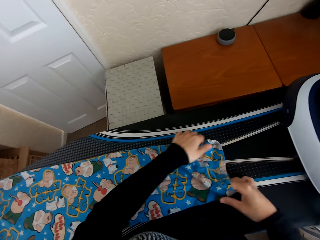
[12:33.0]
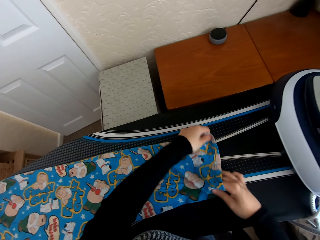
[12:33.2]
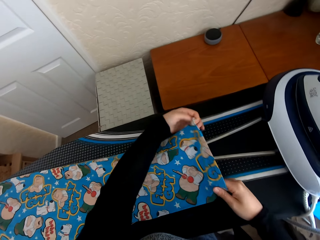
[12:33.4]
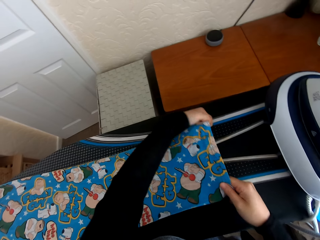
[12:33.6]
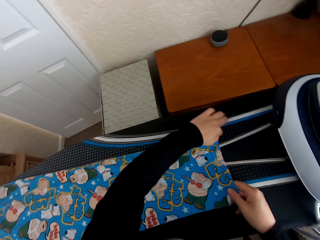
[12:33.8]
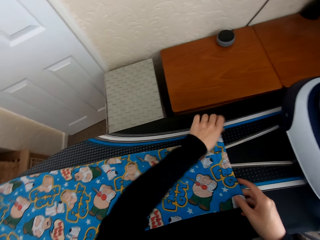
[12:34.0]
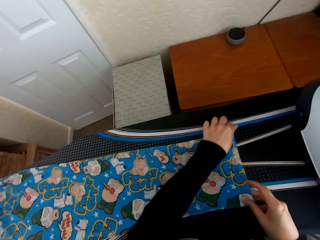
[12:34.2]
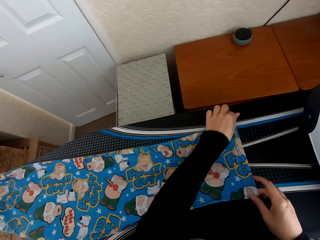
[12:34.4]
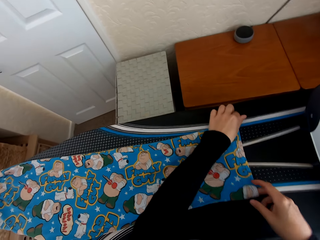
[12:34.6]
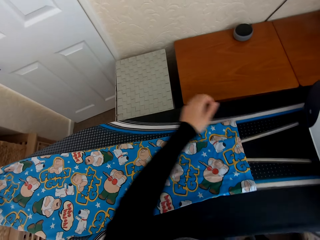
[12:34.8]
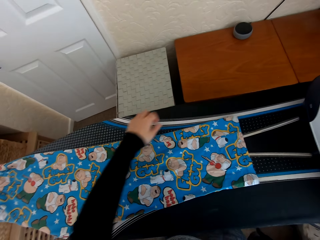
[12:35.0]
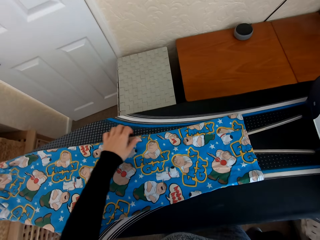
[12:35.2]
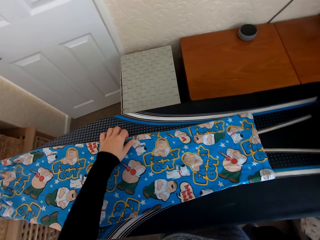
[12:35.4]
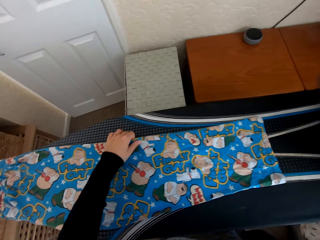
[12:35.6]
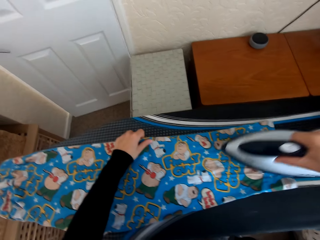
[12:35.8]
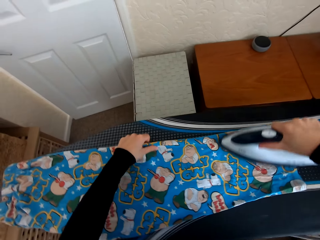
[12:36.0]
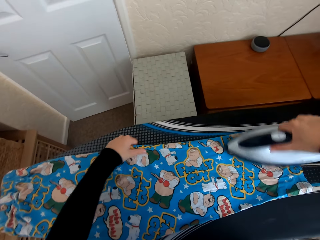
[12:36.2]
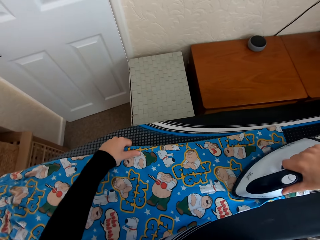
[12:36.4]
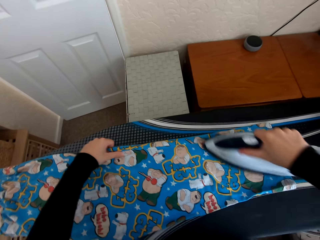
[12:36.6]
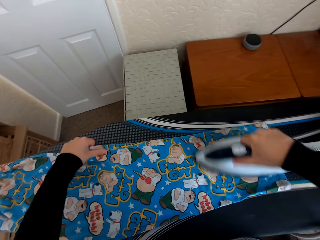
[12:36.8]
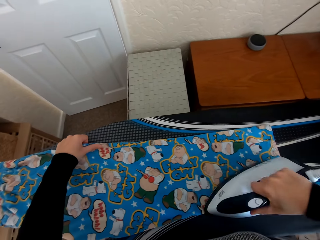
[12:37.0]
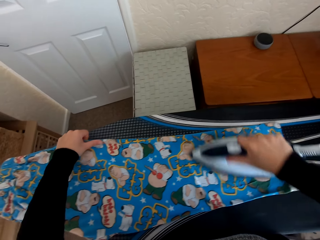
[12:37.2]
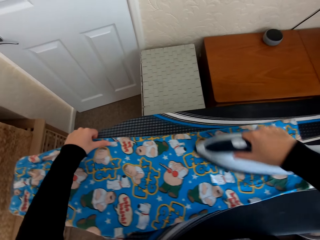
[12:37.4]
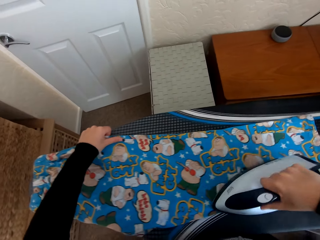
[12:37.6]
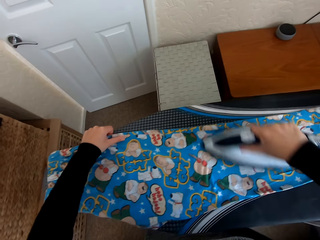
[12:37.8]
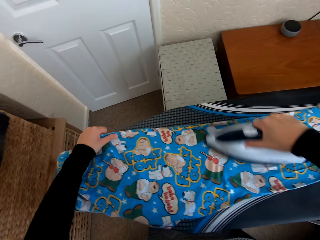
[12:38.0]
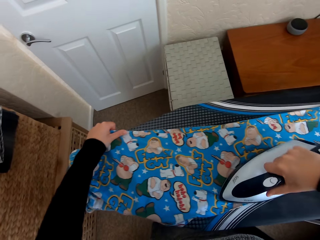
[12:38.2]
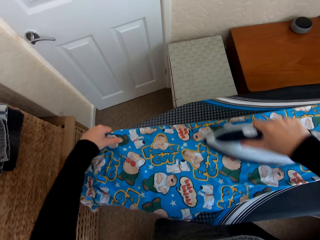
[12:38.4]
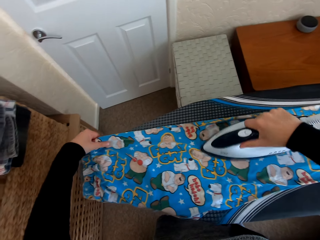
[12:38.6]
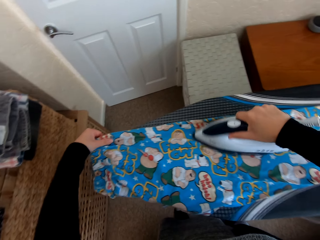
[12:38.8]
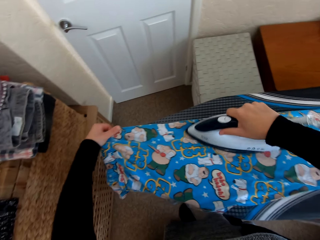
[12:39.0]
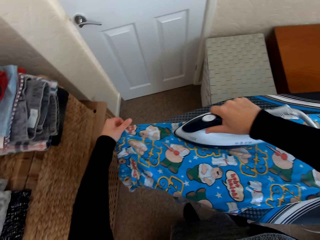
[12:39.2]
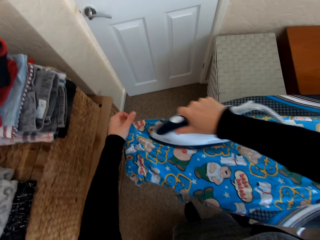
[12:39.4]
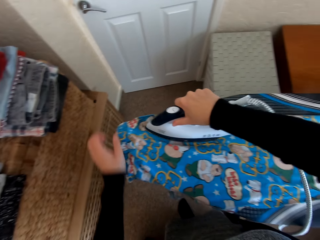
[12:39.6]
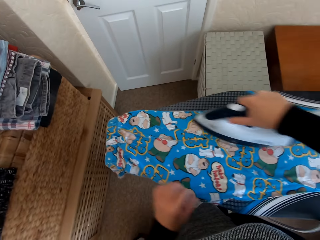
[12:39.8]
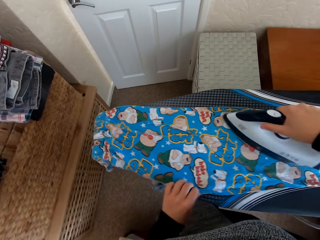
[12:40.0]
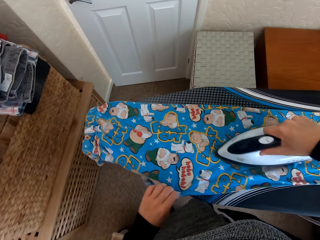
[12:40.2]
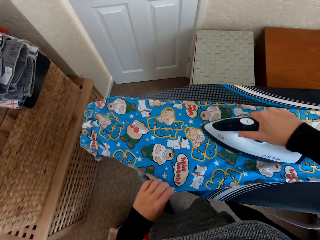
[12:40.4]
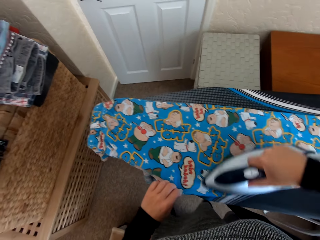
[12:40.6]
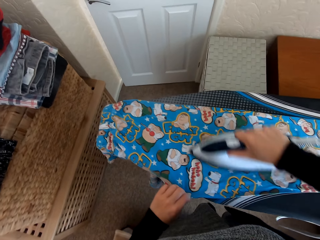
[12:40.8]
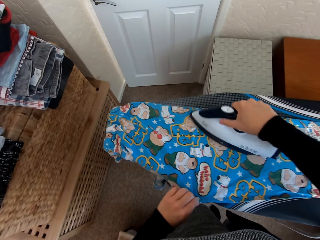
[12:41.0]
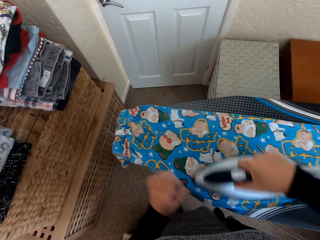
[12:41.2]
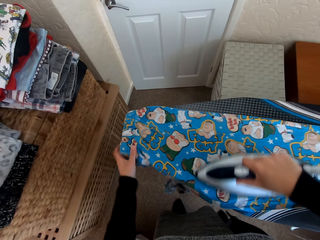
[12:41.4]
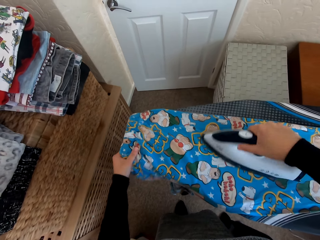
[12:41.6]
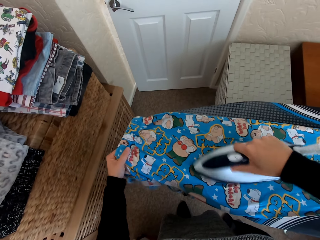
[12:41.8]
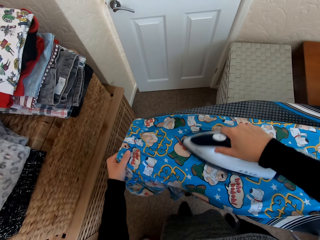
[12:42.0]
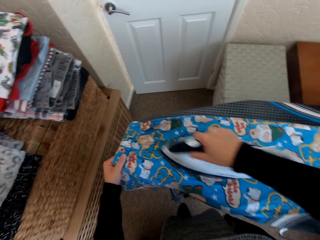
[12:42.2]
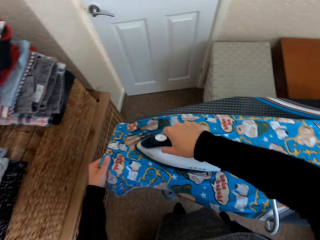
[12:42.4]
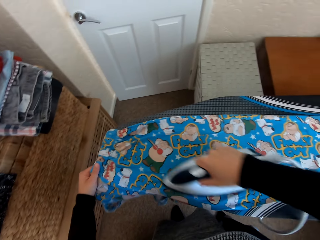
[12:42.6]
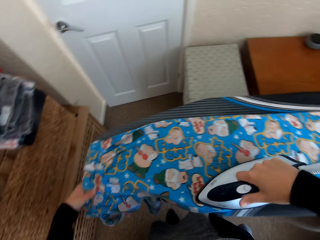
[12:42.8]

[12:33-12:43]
The camera wearer picks the iron box from the Brabantia iron board. They iron the pant on the Brabantia iron board with the iron box.

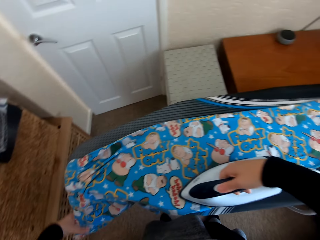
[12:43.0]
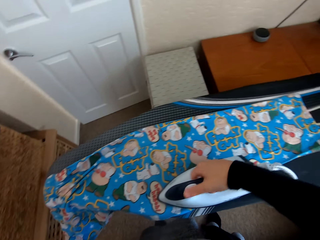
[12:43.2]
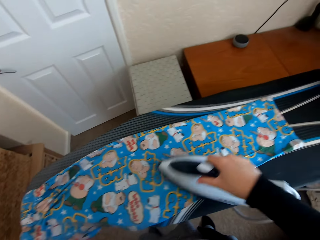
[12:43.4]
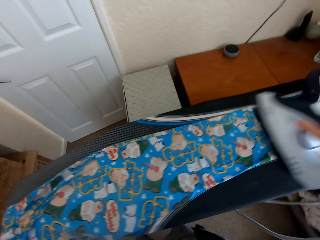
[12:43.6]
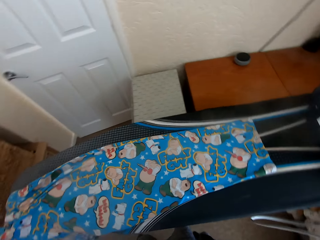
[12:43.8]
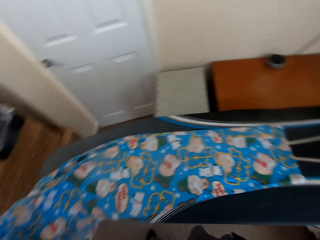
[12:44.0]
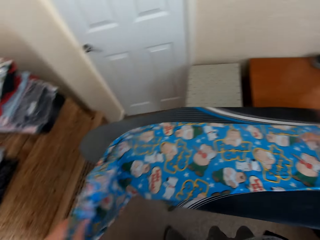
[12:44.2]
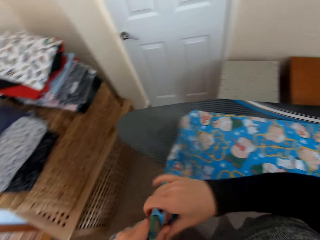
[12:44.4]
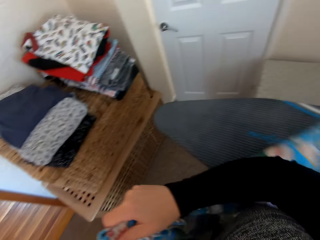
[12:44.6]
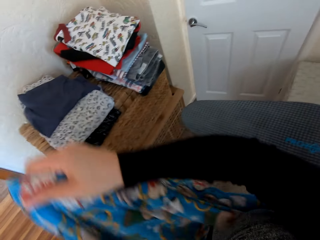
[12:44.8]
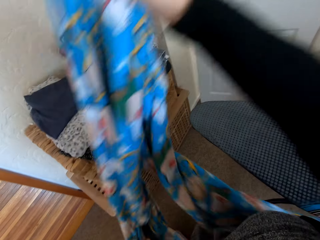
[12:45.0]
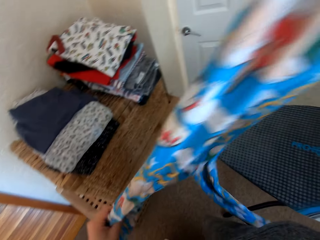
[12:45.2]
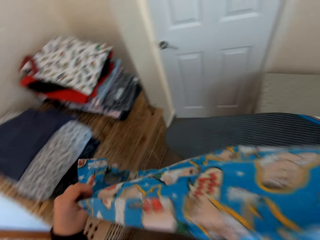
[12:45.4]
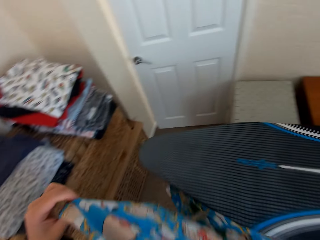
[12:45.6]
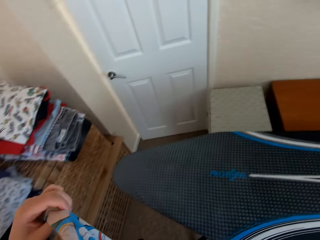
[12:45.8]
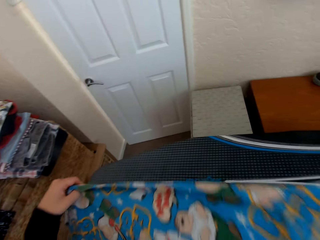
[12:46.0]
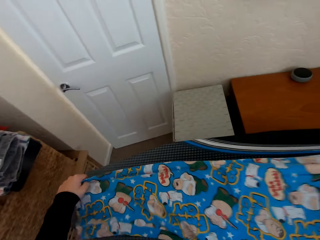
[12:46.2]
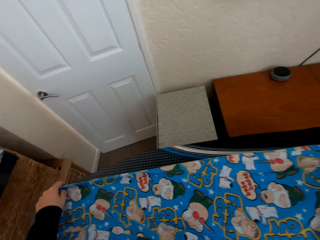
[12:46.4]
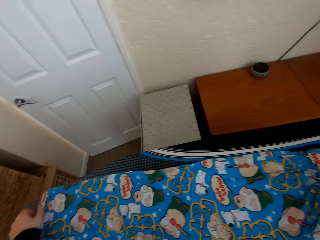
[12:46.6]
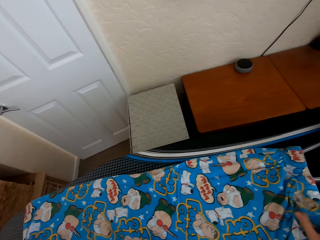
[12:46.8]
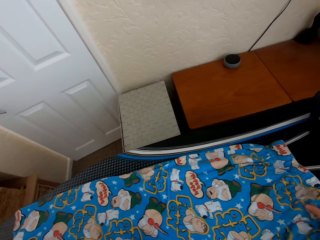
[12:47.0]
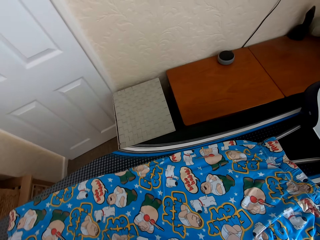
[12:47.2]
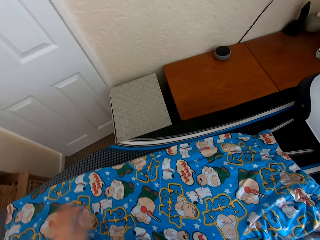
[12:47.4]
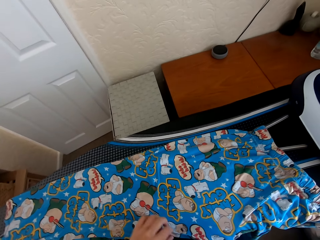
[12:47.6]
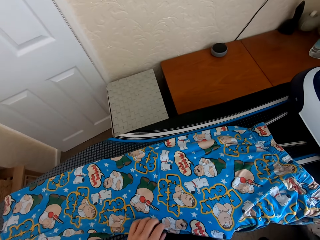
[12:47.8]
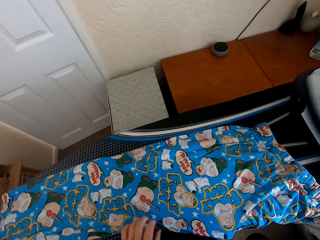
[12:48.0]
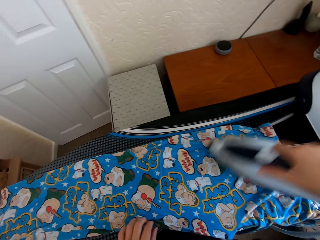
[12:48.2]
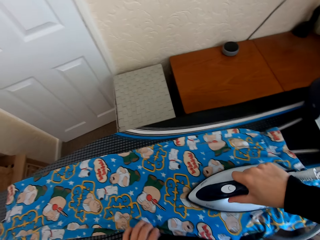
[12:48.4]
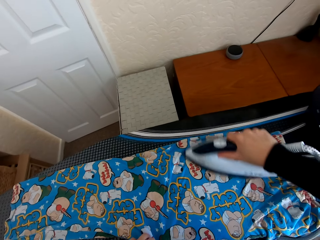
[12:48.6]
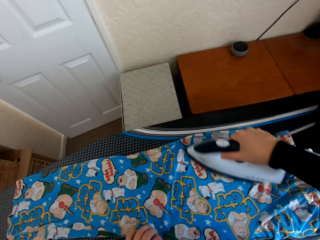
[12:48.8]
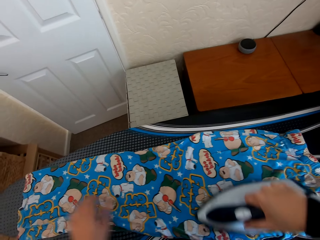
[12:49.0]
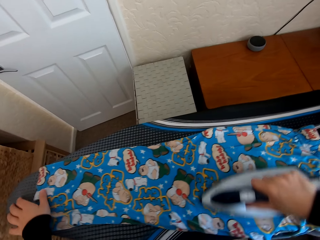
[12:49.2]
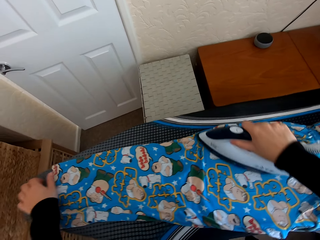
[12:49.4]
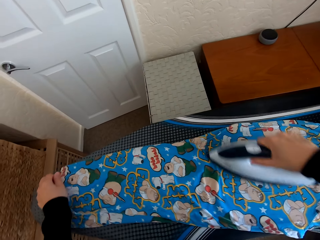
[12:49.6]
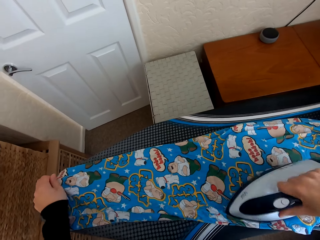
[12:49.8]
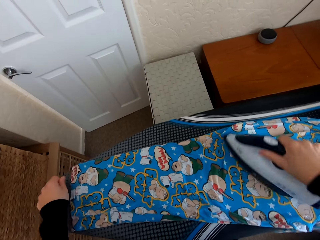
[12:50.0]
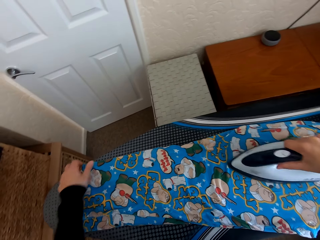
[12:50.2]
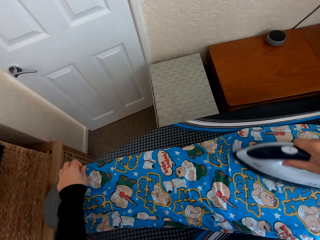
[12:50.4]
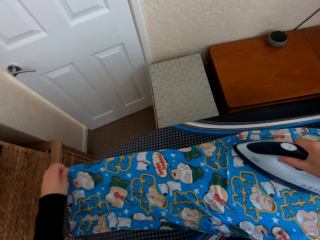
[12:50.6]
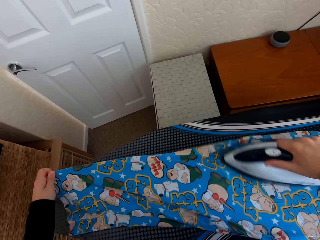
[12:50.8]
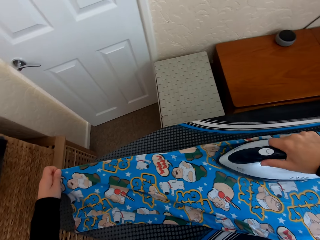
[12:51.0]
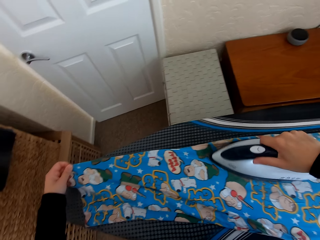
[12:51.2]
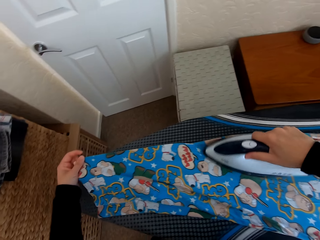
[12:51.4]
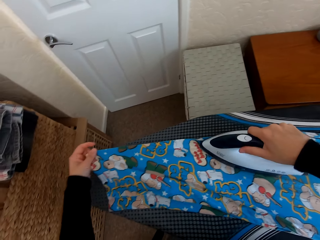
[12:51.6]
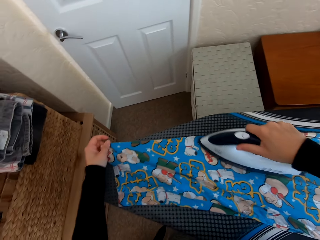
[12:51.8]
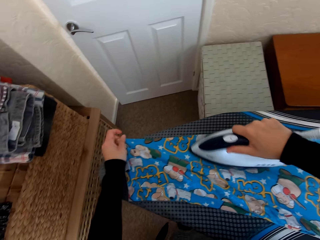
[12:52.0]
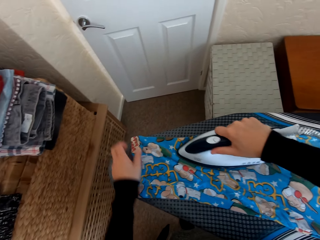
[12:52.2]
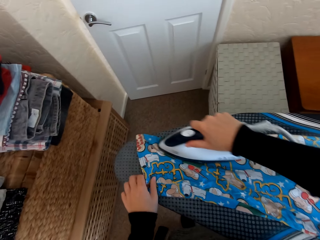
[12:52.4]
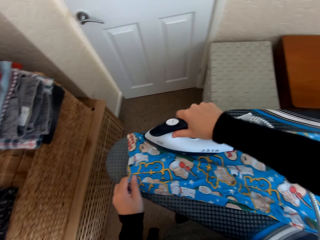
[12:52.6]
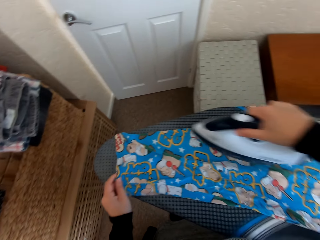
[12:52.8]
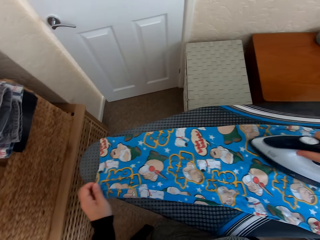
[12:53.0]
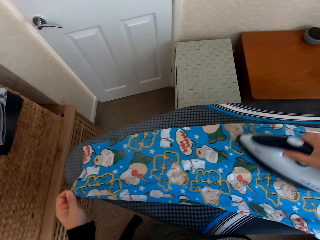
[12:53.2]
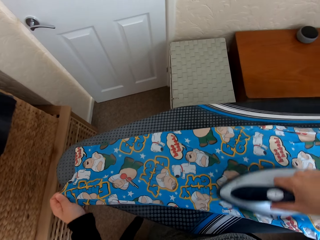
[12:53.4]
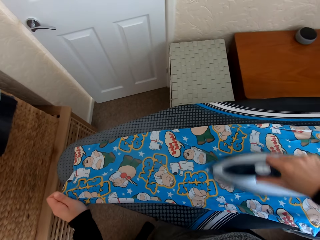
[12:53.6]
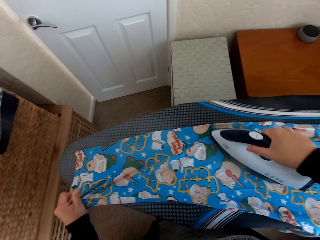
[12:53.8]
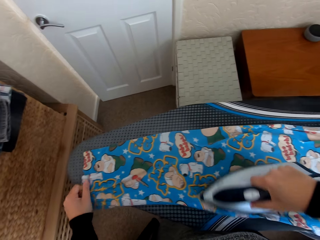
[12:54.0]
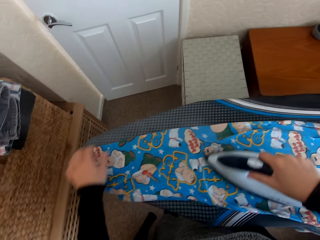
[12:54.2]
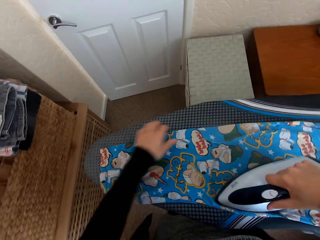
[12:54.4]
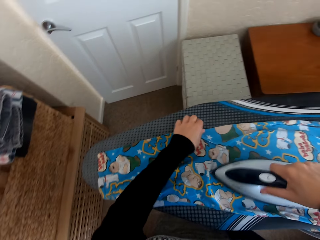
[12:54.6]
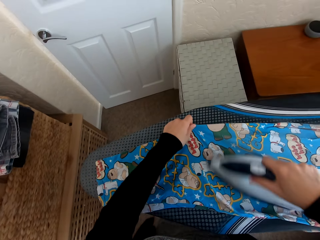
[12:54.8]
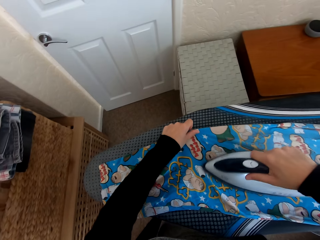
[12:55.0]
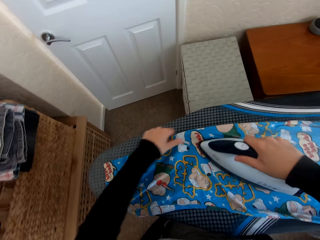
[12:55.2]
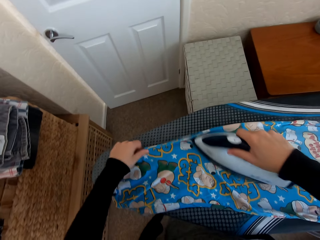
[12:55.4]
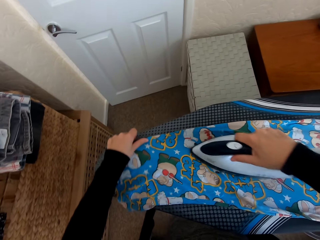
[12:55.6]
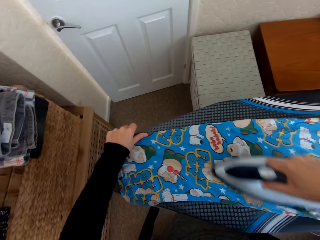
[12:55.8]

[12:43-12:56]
The camera wearer regulates the iron box. They place the iron box on the Brabantia iron board. They turn the trouser on the Brabantia iron board. They adjust the cloth on the iron board. They pick the iron box from the Brabantia iron board. They iron the pant on the Brabantia iron board with the iron box.
